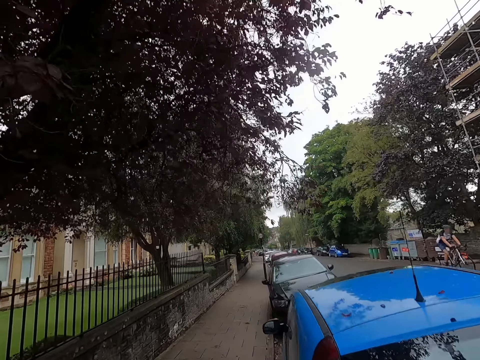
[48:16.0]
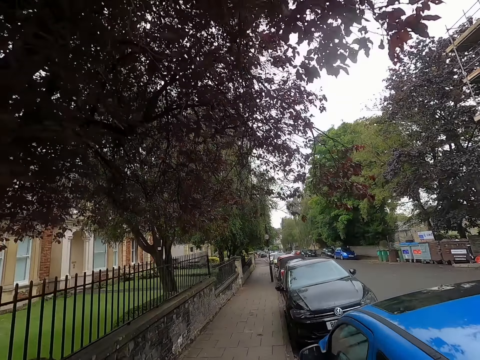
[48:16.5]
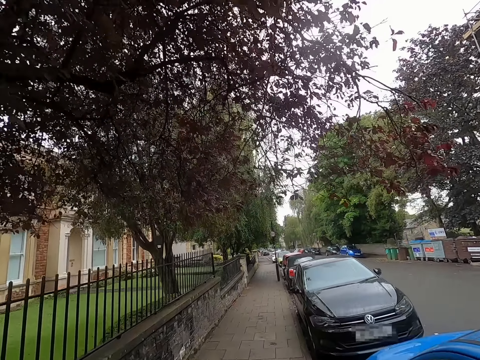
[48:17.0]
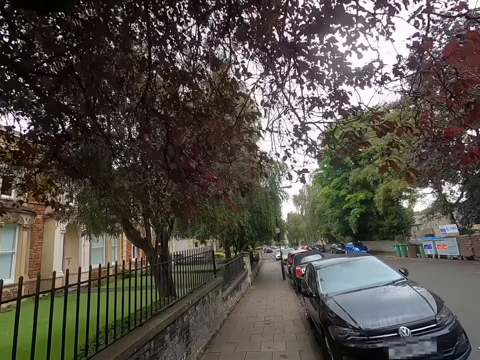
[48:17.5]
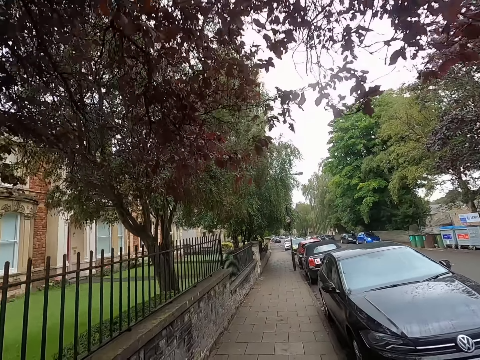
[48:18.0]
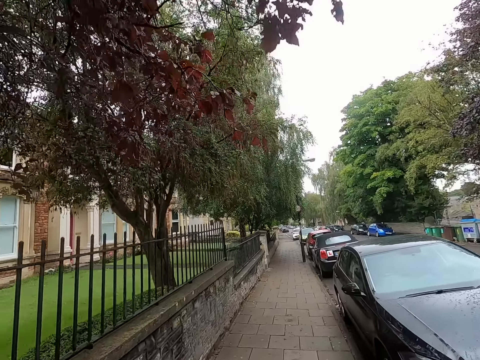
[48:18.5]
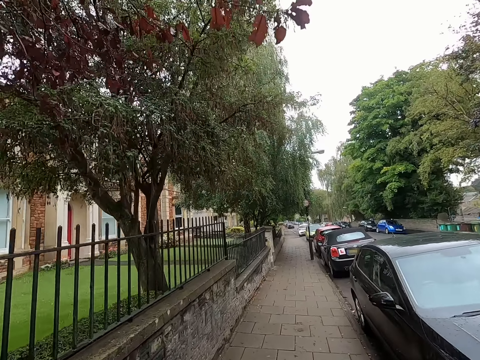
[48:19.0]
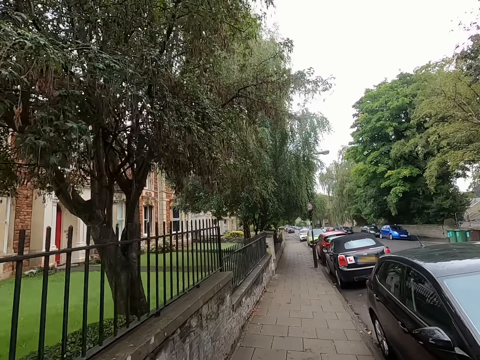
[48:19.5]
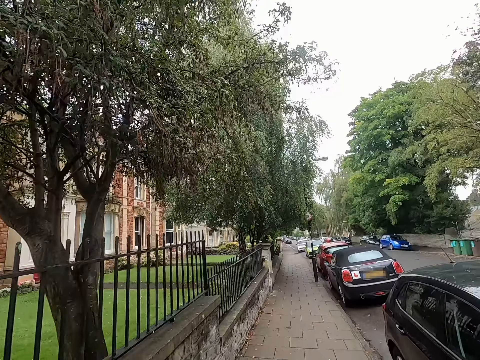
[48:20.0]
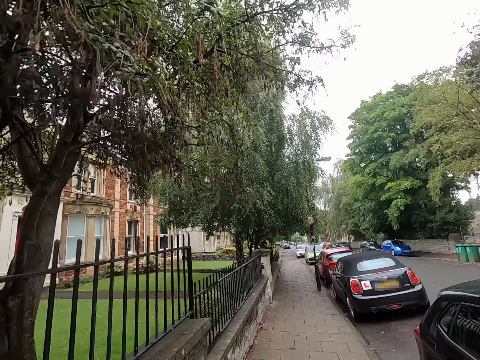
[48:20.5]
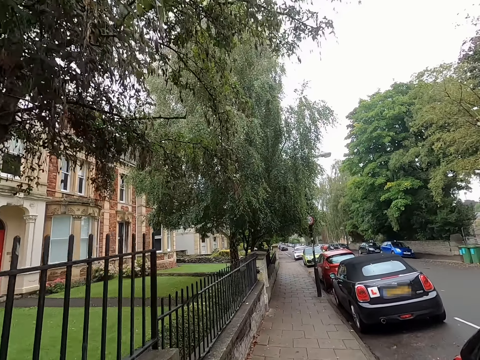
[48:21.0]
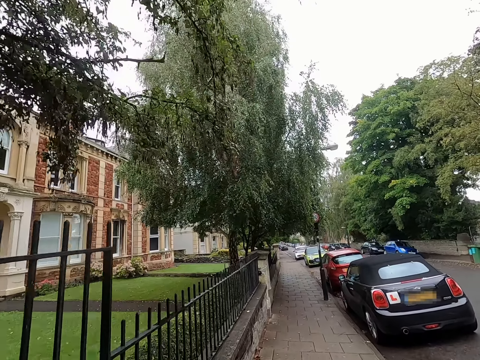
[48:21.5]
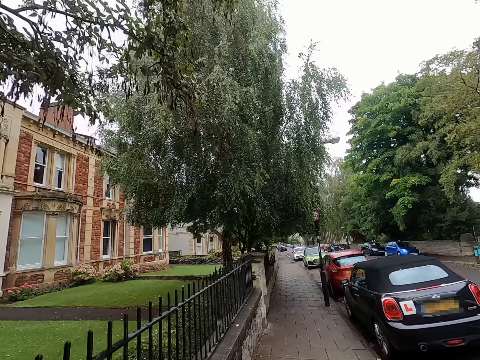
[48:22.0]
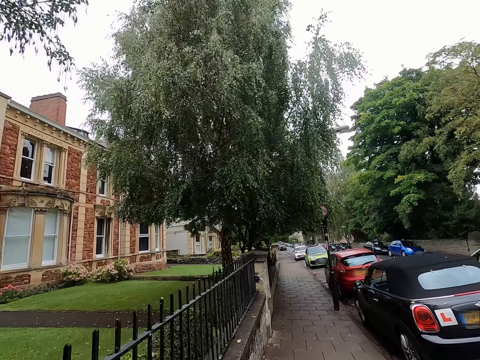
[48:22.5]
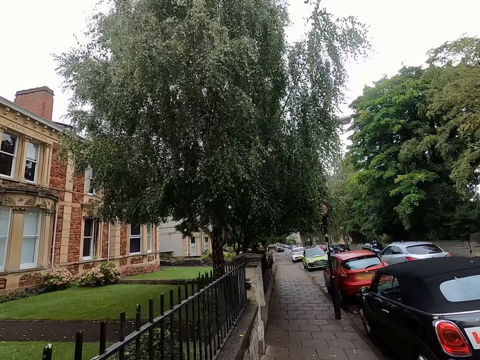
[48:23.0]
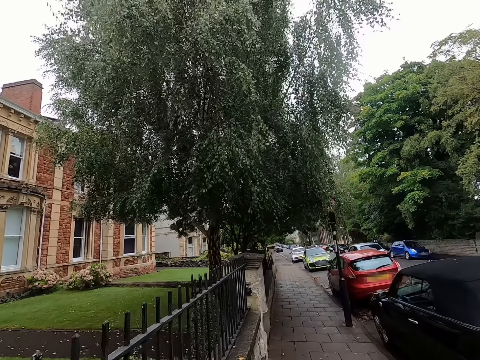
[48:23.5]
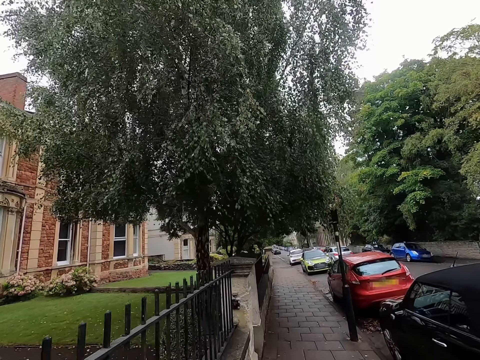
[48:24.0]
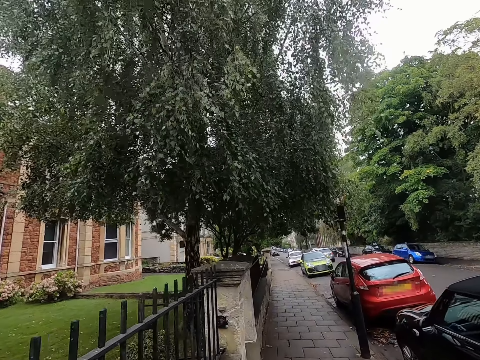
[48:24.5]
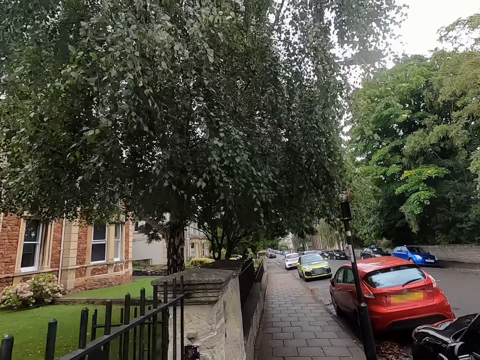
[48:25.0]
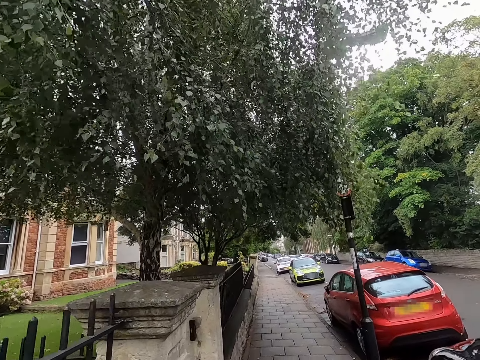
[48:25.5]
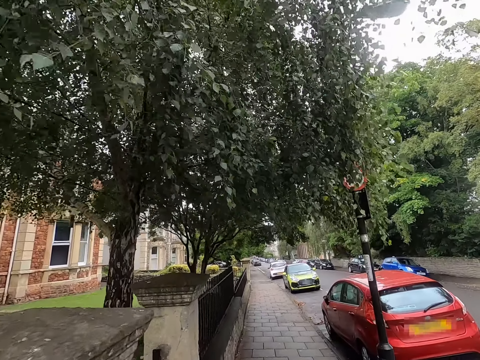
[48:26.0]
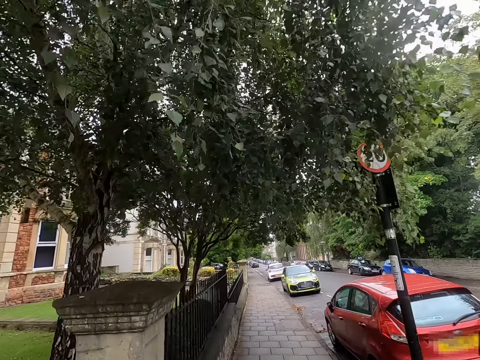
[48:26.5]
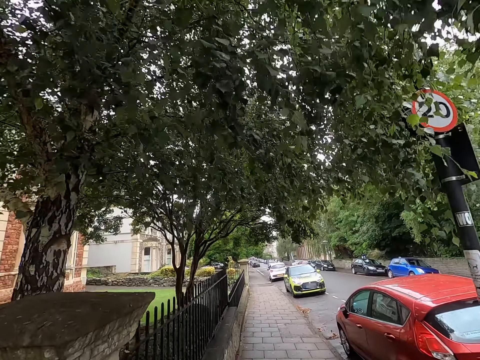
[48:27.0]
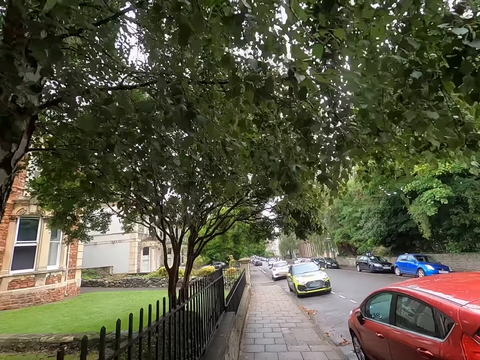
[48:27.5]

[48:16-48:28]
A man rides a bicycle past the camera wearer. A white car drives past the camera wearer.

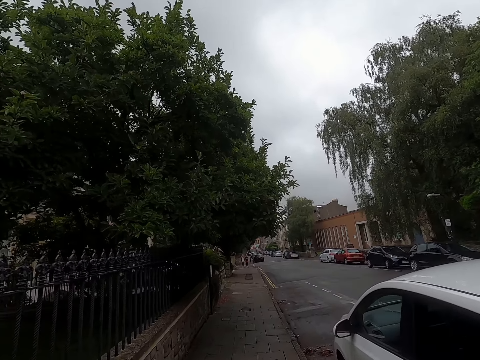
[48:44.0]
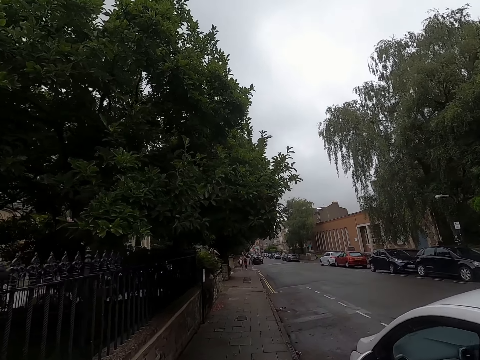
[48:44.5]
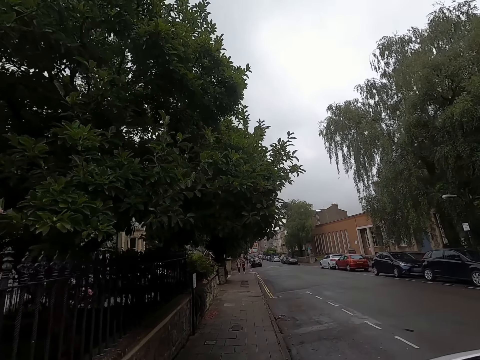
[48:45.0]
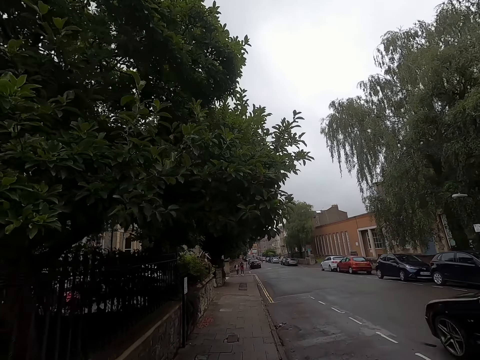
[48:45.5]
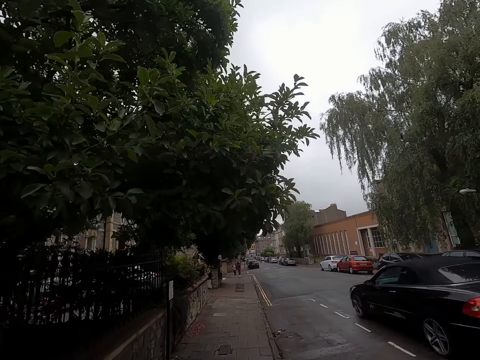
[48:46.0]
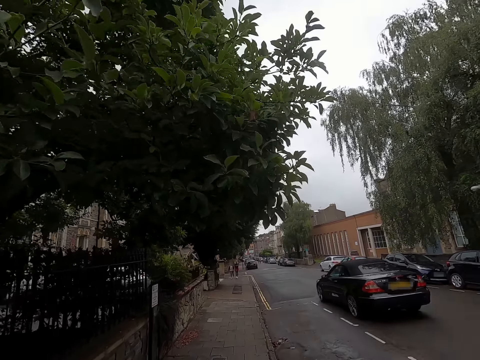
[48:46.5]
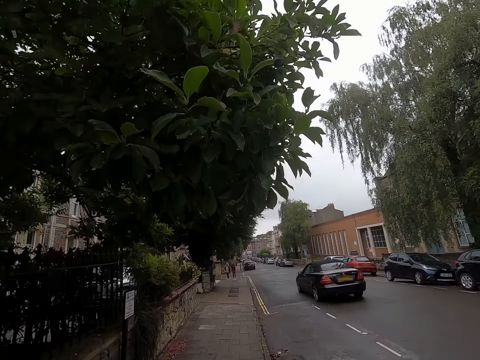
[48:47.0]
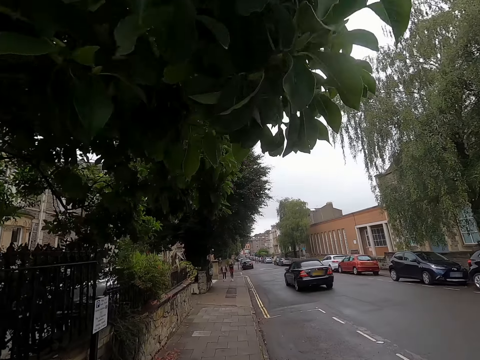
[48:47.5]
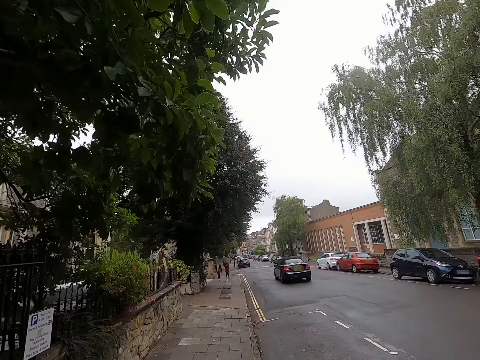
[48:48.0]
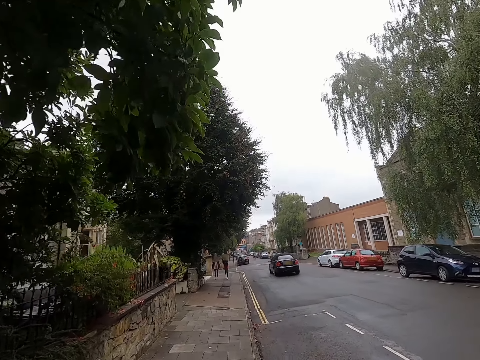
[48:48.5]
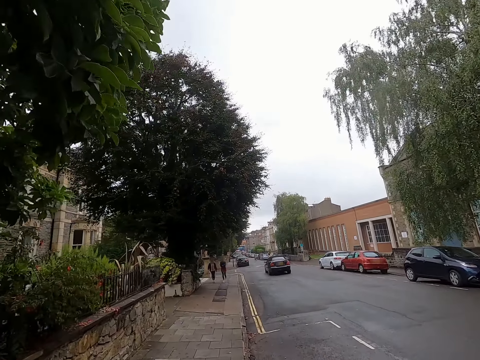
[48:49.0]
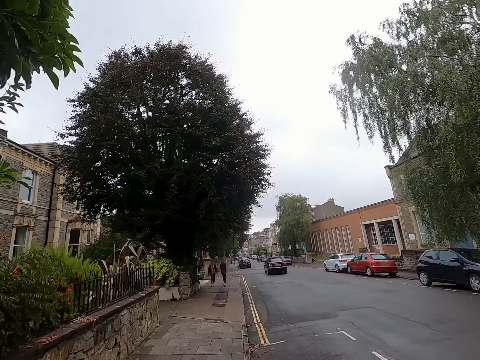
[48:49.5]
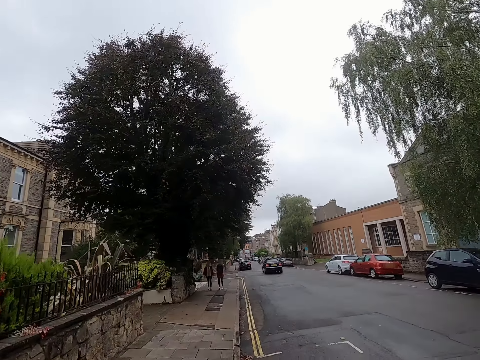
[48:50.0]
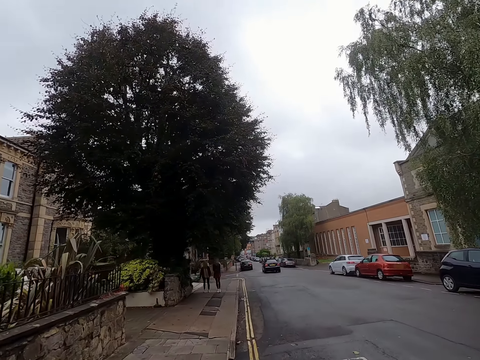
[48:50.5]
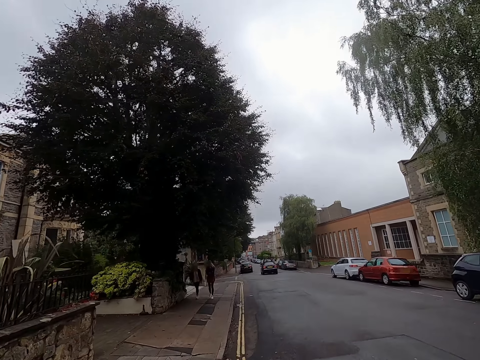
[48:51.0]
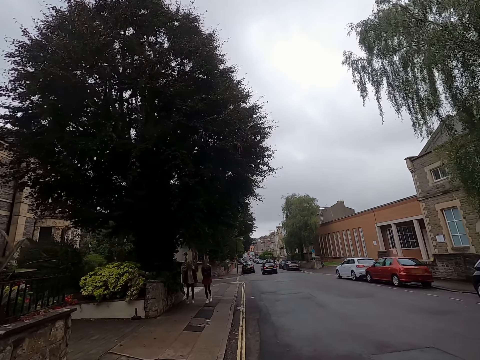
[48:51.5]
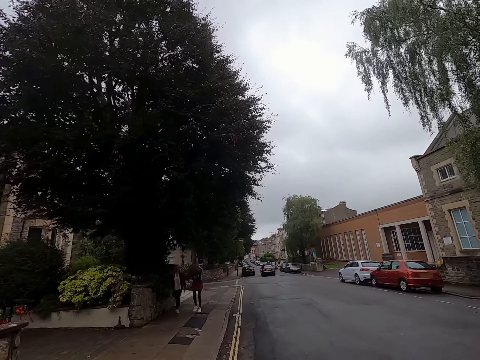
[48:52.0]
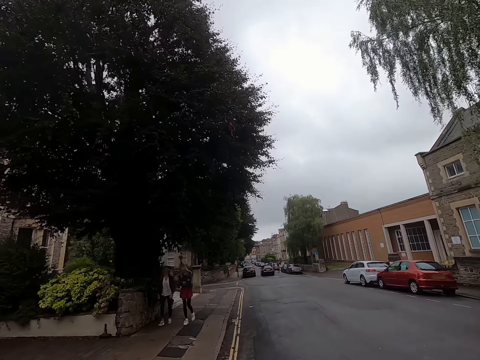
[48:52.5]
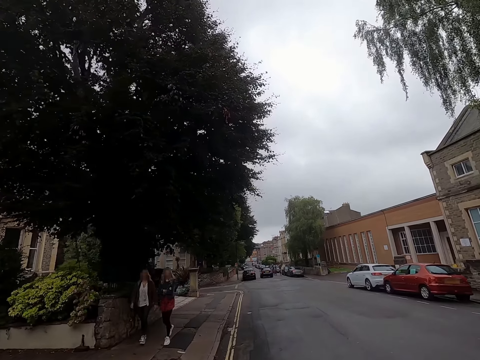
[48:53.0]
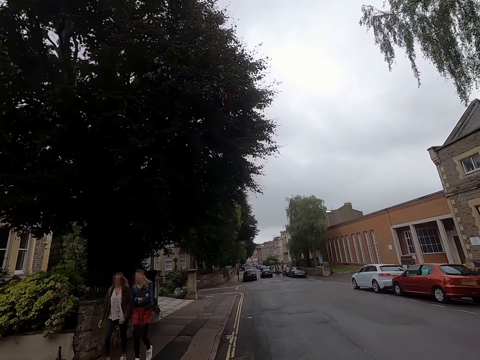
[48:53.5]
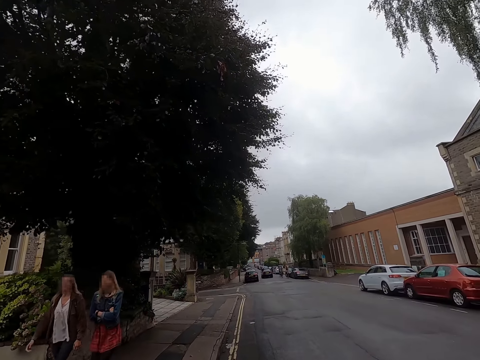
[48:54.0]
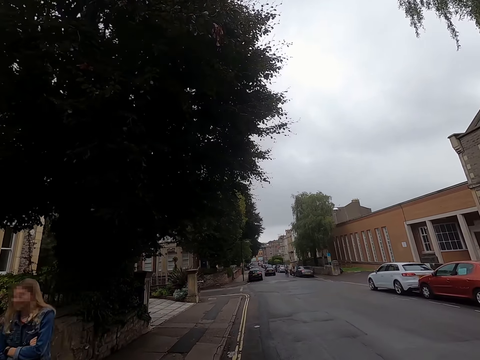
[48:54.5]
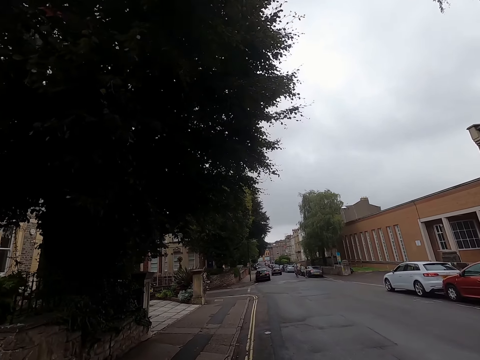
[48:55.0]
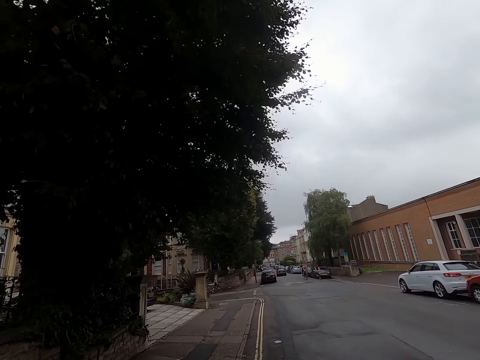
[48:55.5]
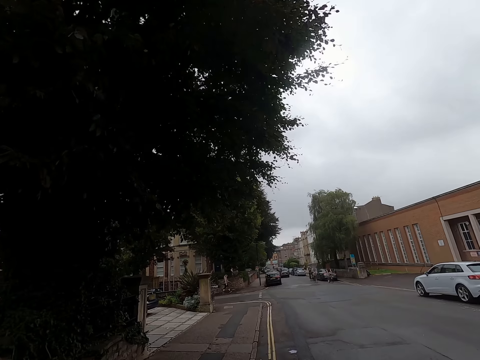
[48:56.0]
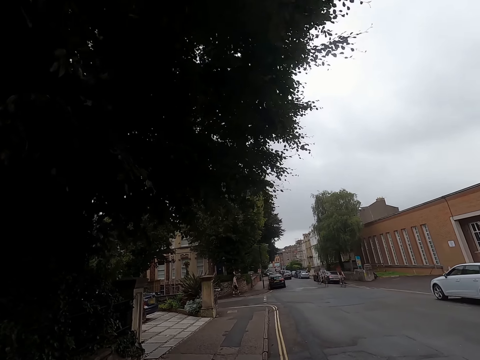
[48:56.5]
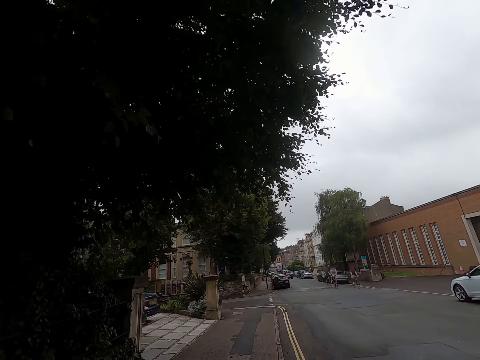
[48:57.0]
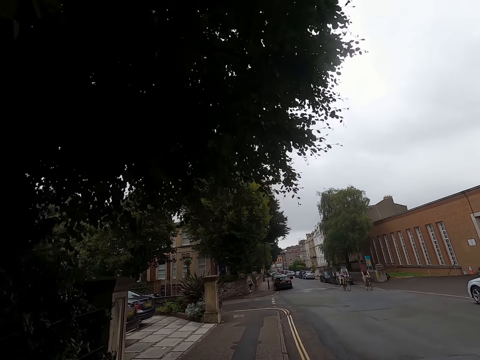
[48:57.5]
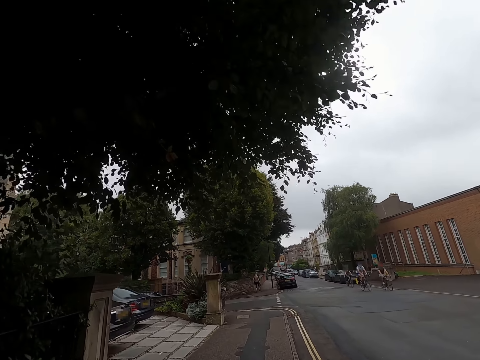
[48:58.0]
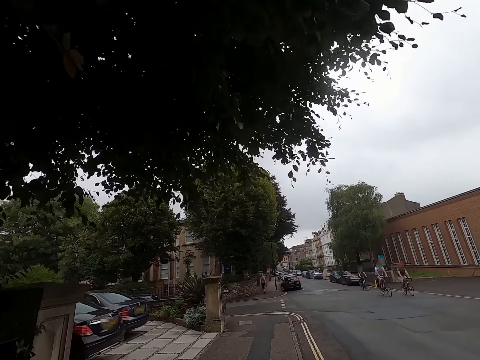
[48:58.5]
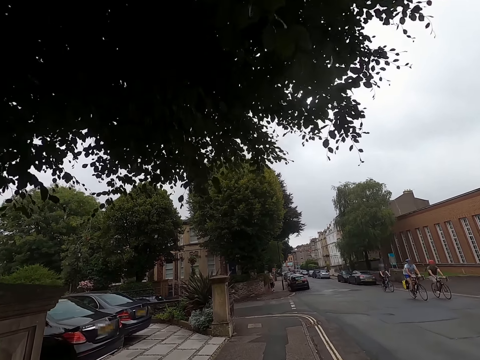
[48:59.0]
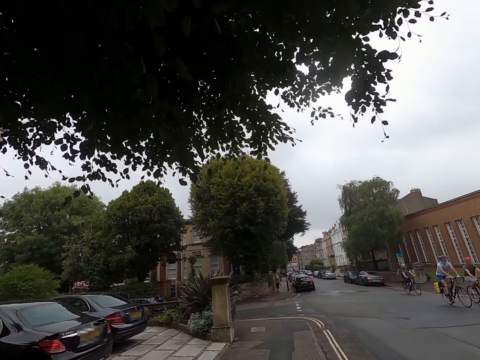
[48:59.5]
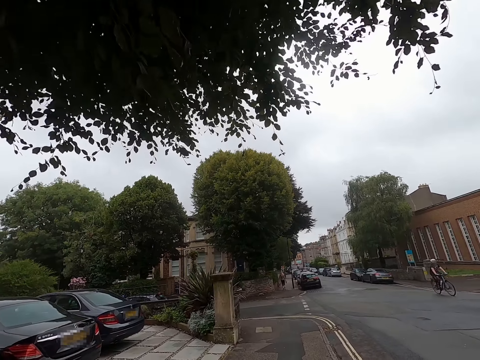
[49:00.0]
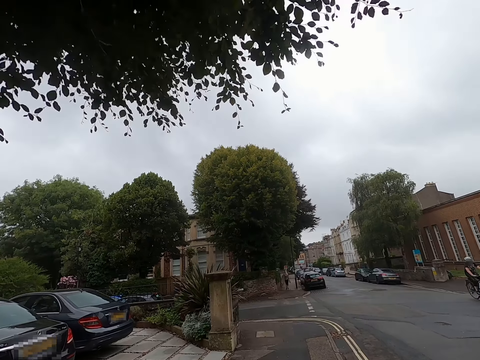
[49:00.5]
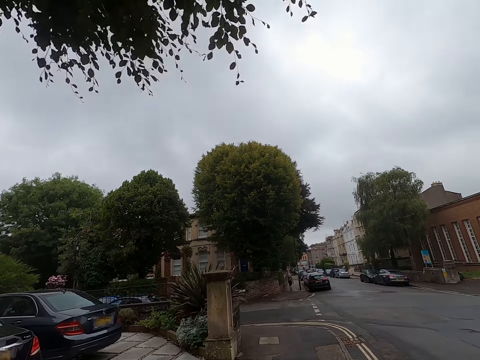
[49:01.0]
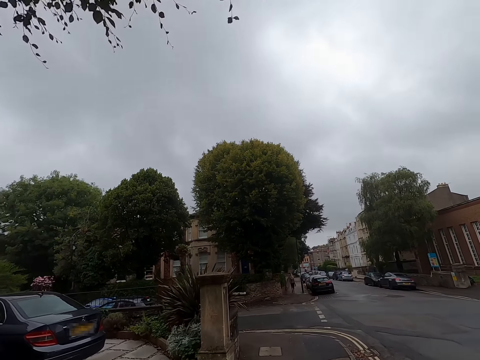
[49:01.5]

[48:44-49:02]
A black car drives past the camera wearer. A woman converses with another woman. The camera wearer walks past the first woman and the other woman. A man, another man and a third man ride bicycles past the camera wearer.
